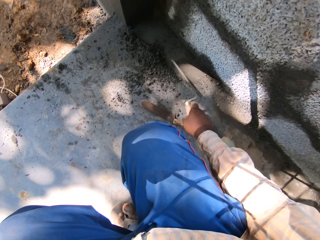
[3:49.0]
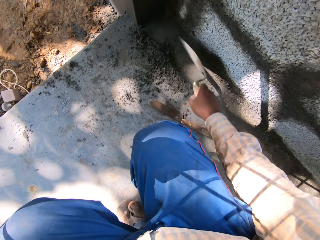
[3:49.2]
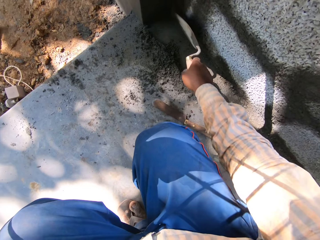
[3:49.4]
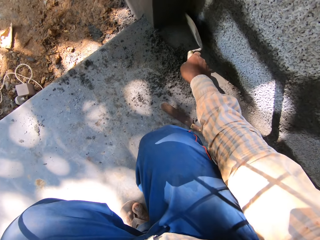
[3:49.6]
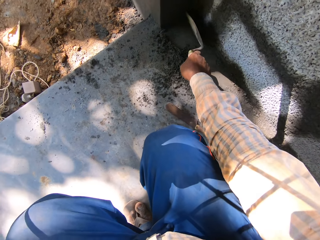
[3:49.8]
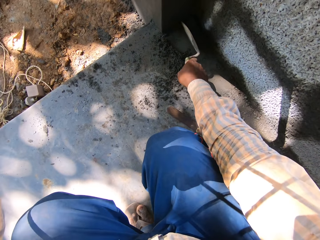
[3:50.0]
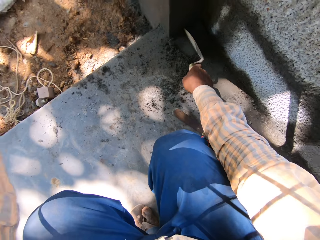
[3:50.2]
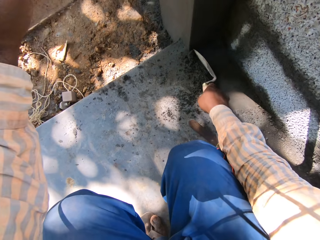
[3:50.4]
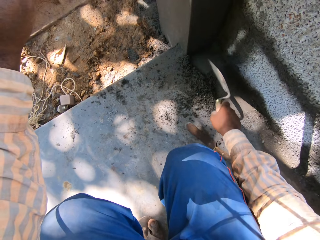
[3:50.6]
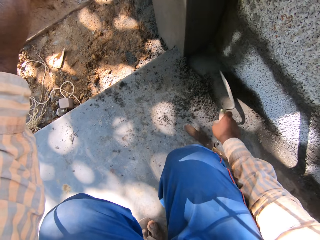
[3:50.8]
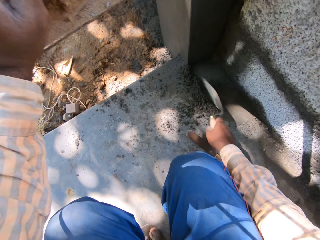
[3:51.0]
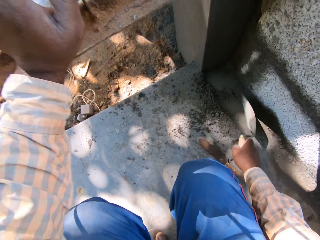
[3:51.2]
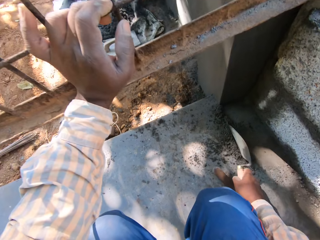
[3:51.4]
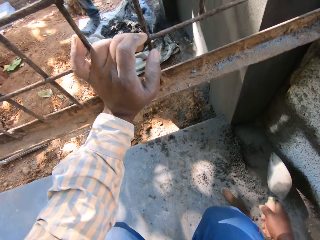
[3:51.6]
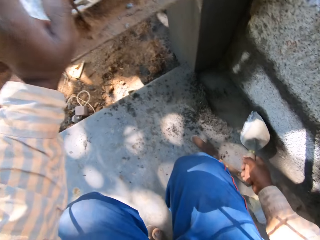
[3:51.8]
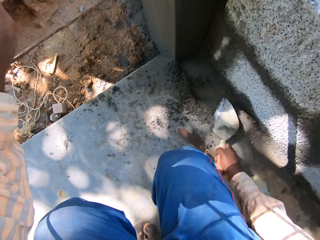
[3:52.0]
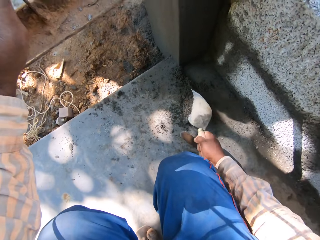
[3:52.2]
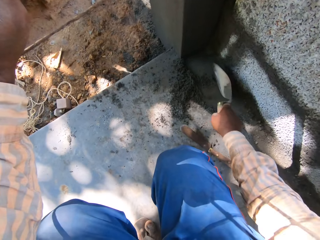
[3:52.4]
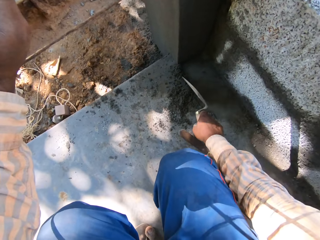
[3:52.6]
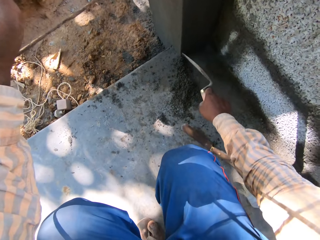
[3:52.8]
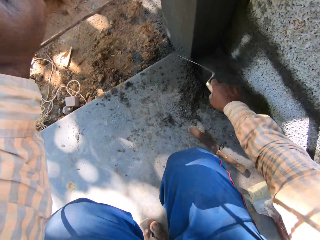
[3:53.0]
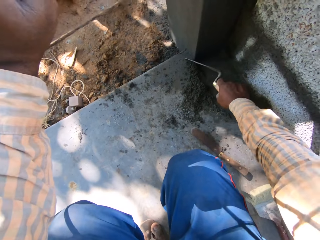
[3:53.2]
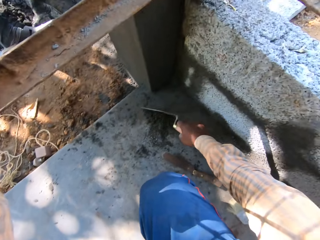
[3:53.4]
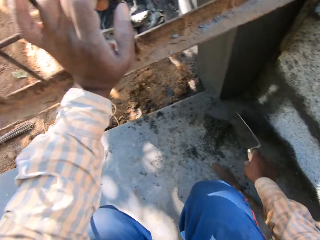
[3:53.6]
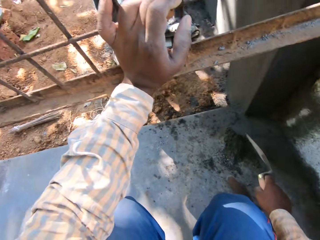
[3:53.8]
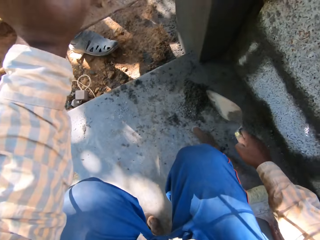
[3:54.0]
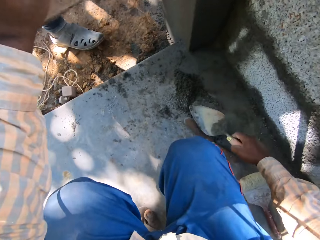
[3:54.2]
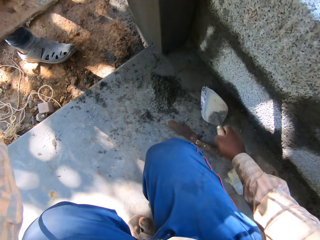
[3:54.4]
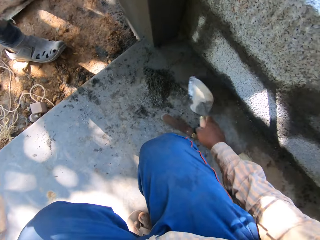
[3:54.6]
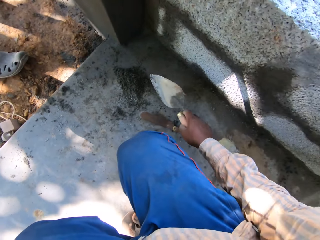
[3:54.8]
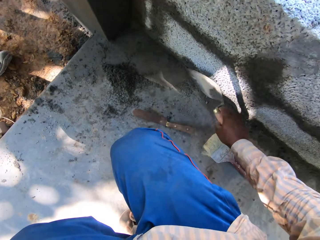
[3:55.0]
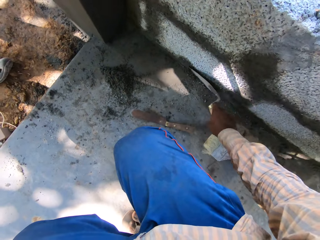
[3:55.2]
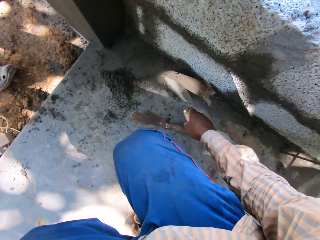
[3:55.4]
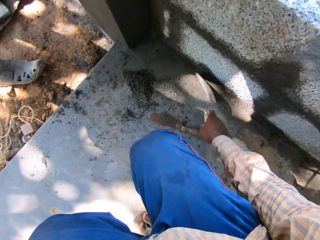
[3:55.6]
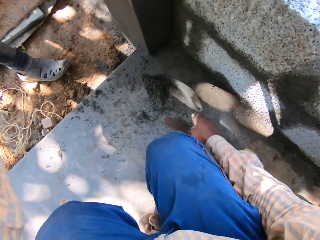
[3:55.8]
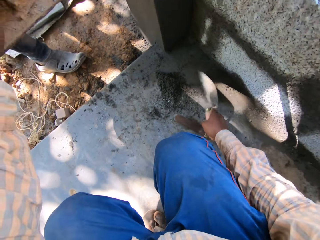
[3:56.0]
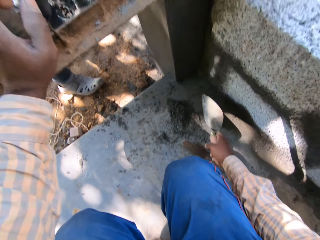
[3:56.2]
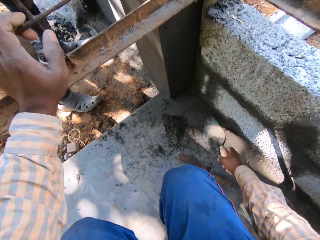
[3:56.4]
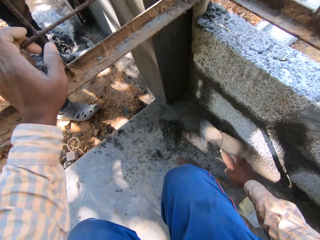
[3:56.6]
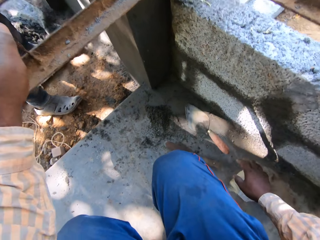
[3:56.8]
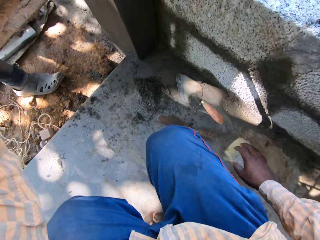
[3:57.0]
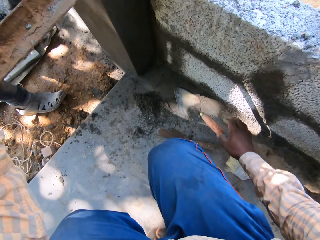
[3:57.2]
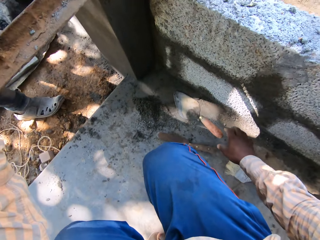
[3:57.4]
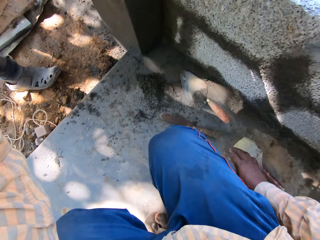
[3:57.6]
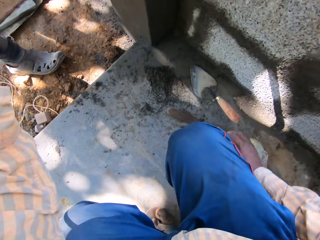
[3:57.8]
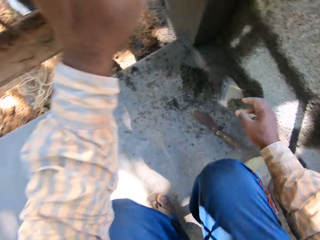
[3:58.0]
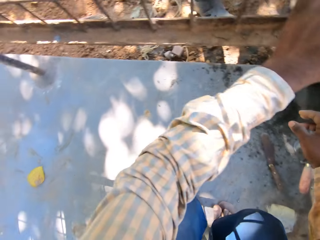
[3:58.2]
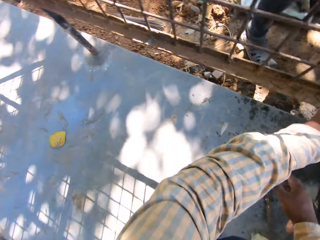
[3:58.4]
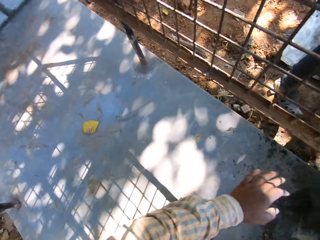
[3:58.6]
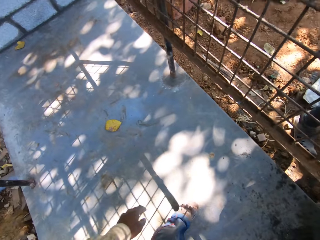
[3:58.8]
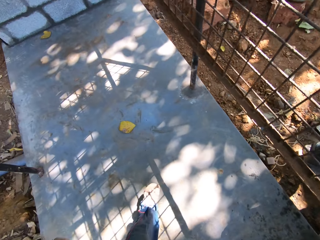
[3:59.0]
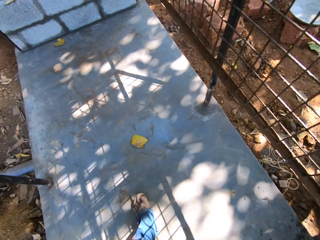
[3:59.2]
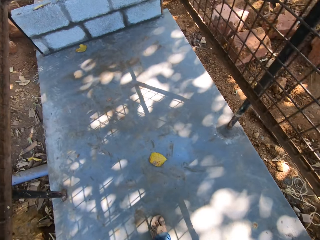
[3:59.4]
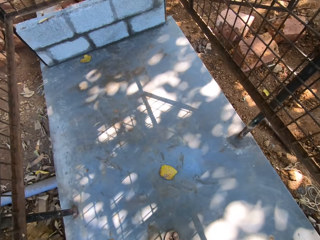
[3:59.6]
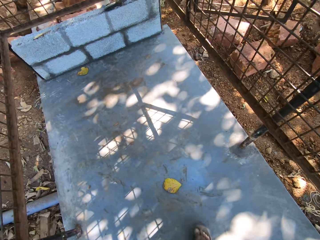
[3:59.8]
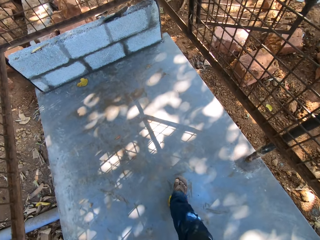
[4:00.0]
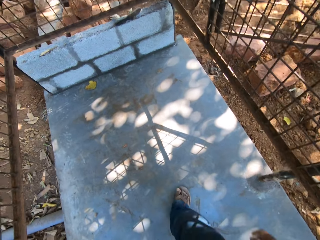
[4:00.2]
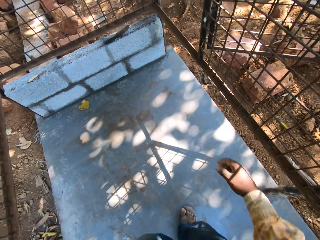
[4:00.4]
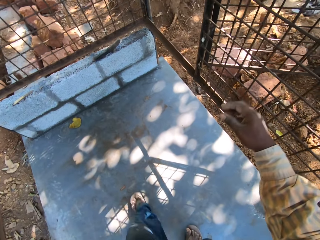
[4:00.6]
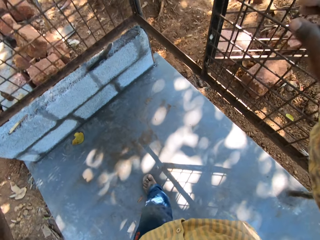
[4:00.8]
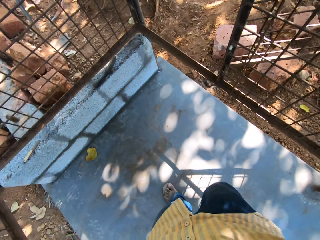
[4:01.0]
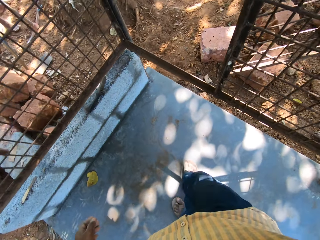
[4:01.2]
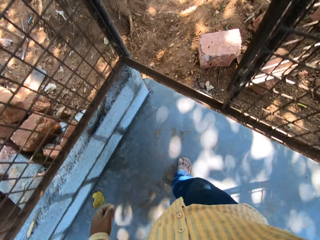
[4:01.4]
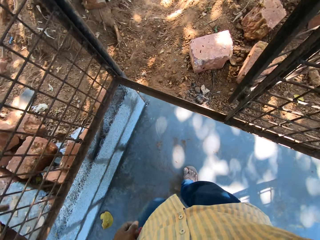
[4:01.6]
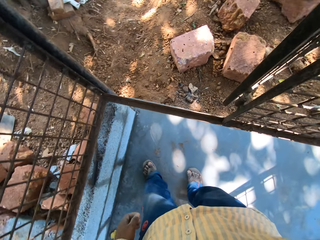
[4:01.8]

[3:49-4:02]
The camera wearer drops the hand trowel on the floor with his right hand. He stands up. He walks around.

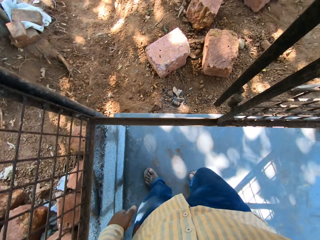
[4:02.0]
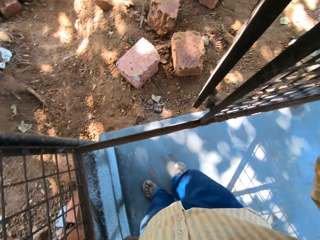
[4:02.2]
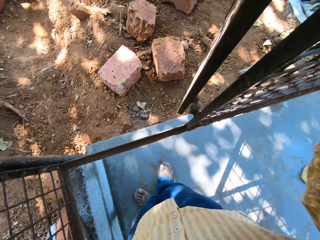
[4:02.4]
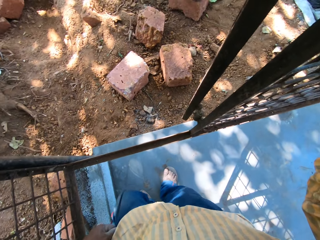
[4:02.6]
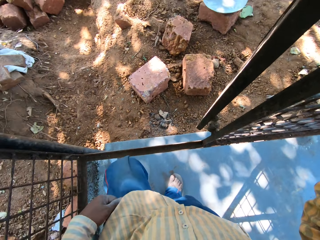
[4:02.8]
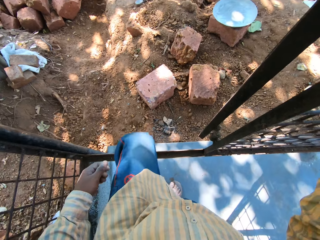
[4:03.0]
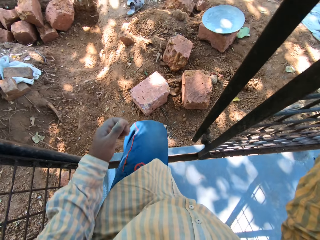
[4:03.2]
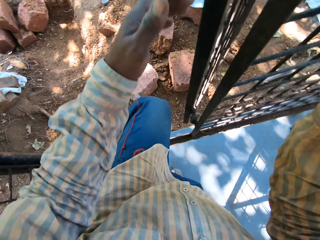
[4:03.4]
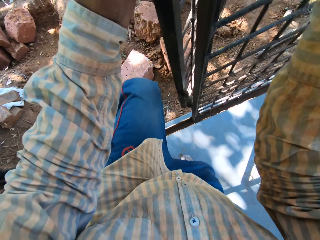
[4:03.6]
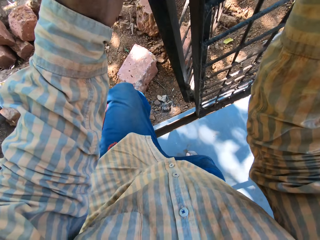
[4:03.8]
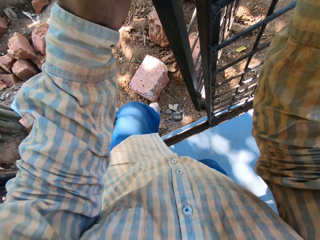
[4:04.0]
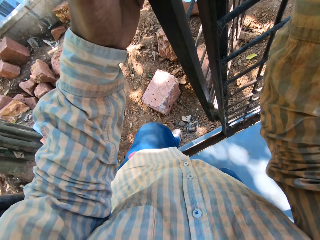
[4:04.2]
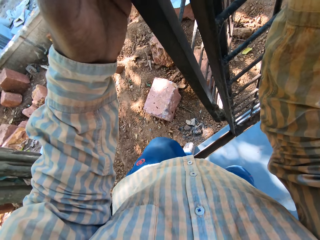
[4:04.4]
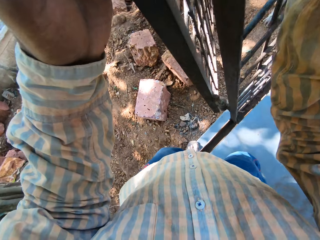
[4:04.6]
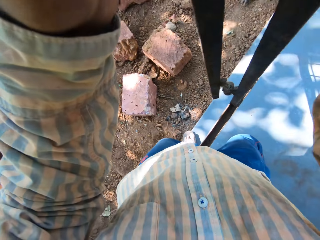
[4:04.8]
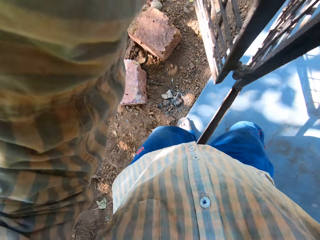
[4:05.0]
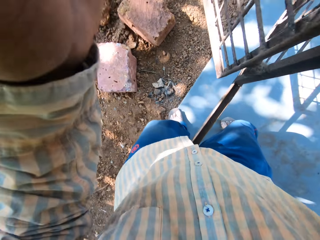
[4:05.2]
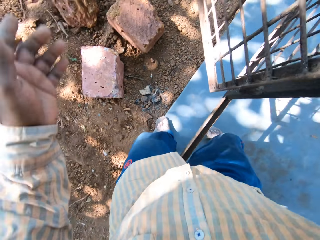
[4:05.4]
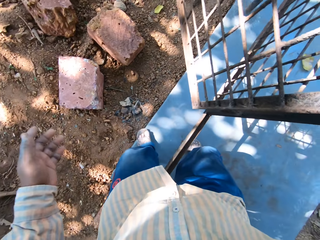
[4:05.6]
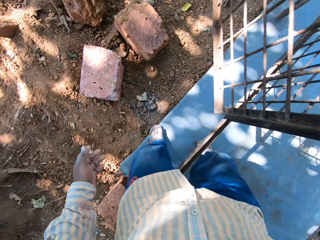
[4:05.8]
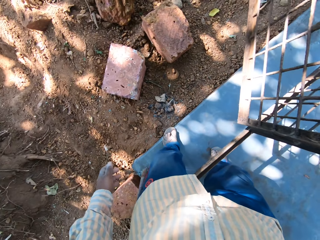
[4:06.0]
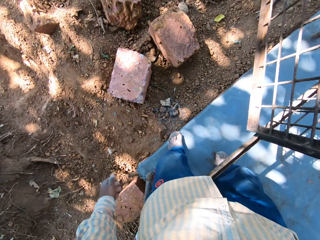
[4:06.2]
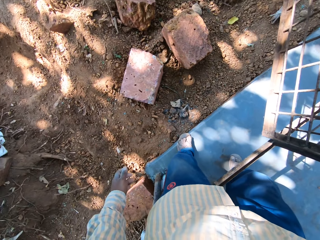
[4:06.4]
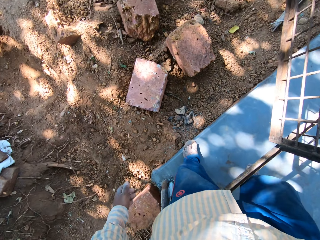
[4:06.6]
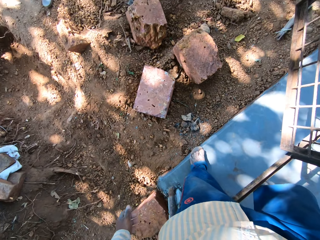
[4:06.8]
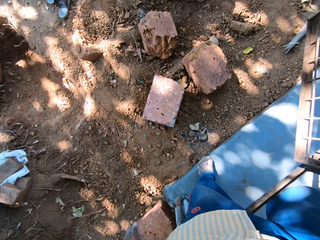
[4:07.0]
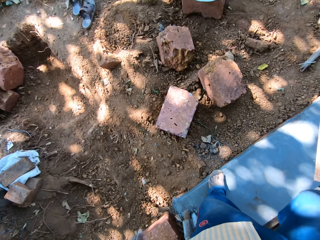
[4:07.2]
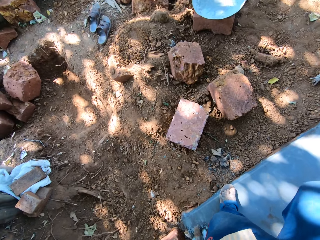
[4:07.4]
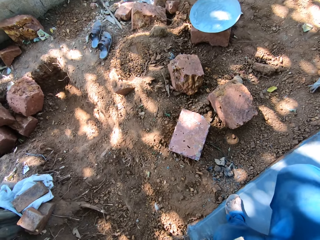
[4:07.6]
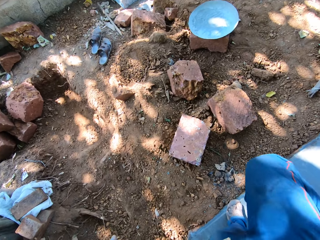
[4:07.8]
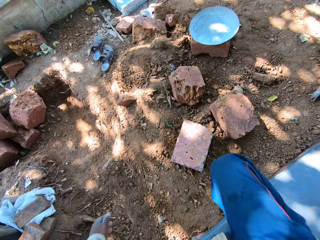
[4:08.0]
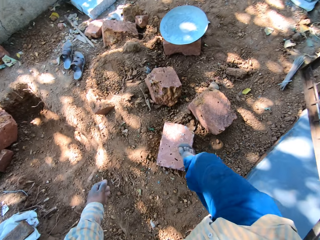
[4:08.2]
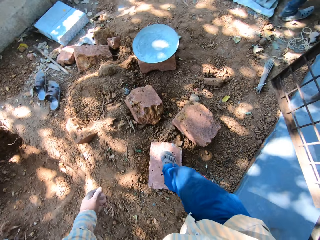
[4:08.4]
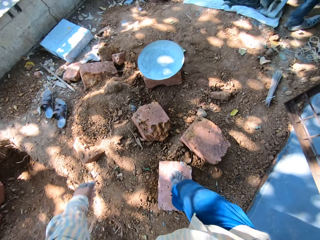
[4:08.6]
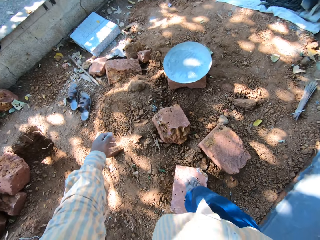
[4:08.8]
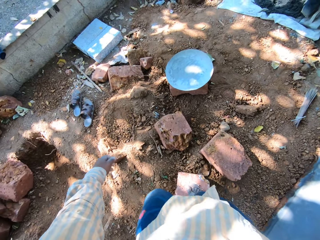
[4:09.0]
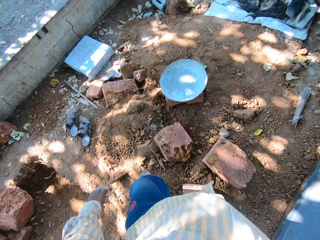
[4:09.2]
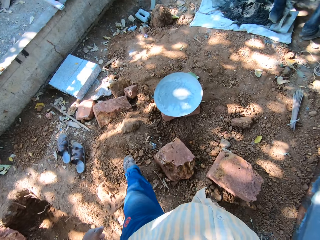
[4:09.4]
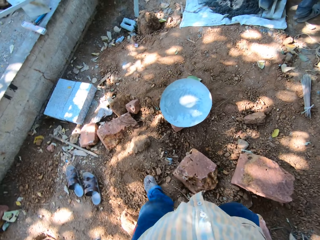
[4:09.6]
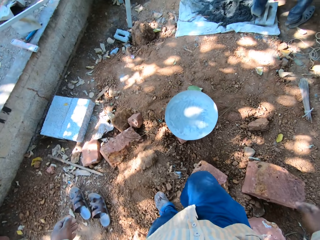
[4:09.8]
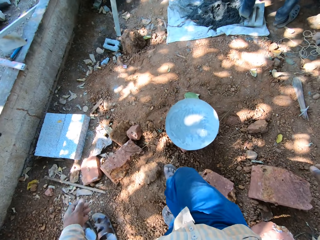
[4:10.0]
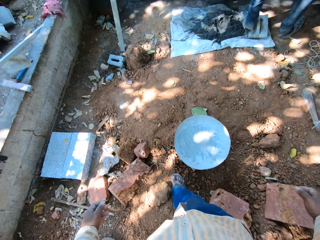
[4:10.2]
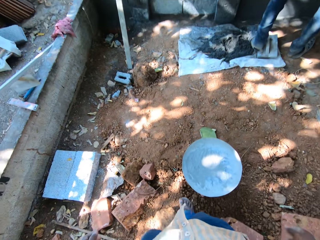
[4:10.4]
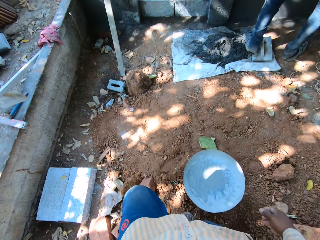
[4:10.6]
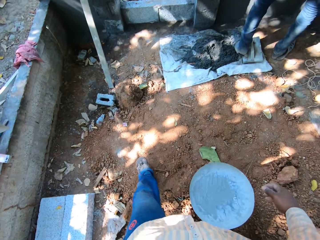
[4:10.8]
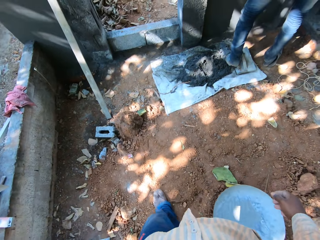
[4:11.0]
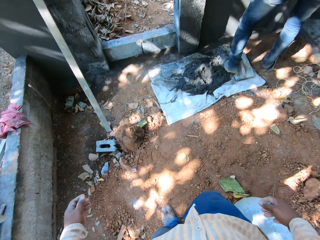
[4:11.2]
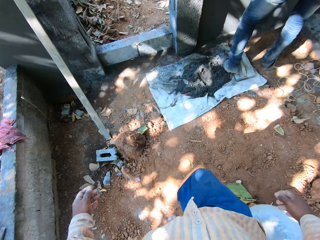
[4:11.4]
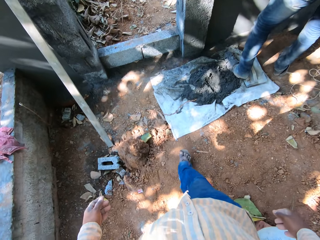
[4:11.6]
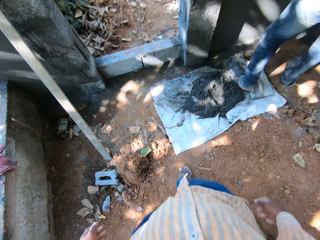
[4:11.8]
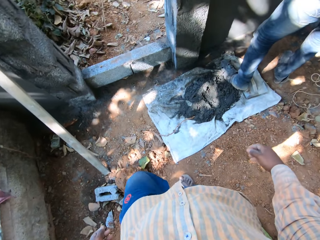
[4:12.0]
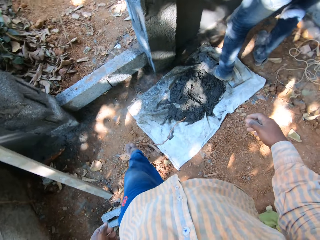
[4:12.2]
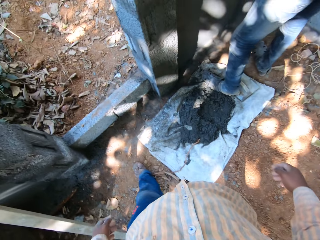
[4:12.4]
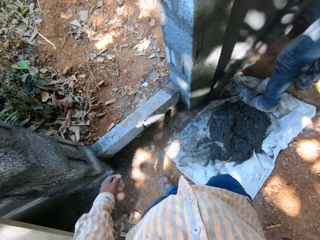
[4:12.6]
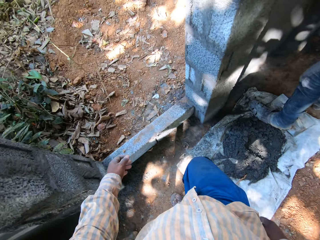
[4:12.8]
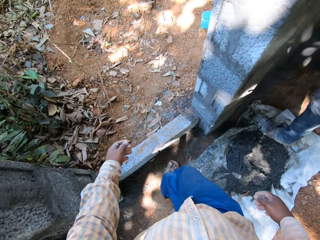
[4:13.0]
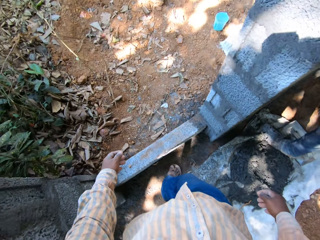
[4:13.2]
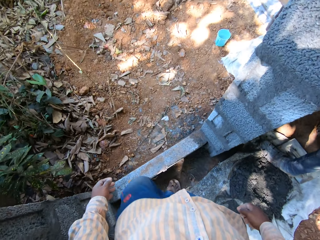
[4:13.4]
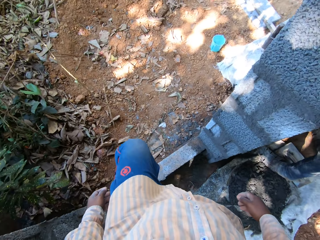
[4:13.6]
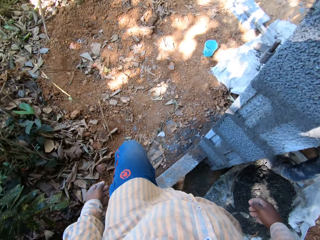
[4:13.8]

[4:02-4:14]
The camera wearer walks over a bar. They walk around.
